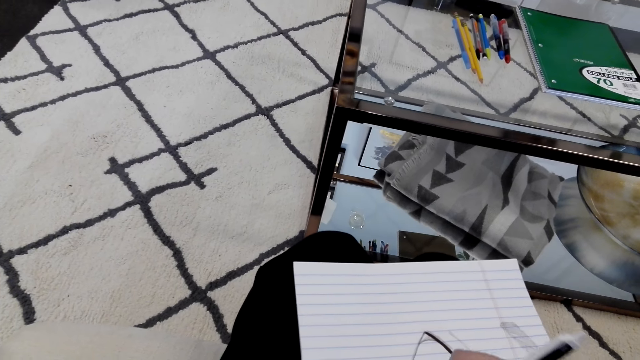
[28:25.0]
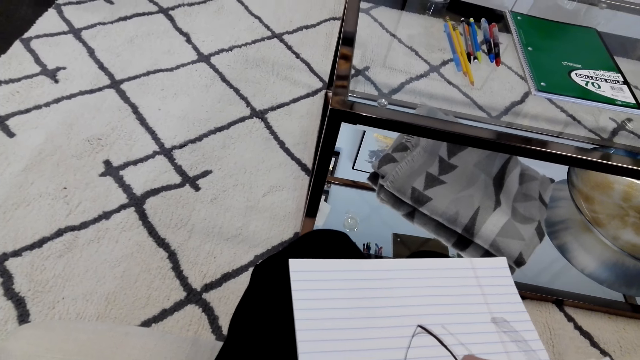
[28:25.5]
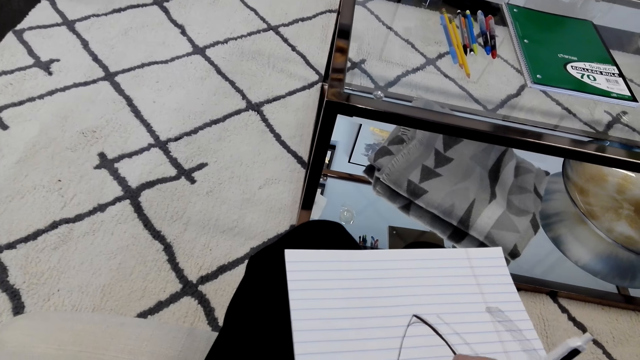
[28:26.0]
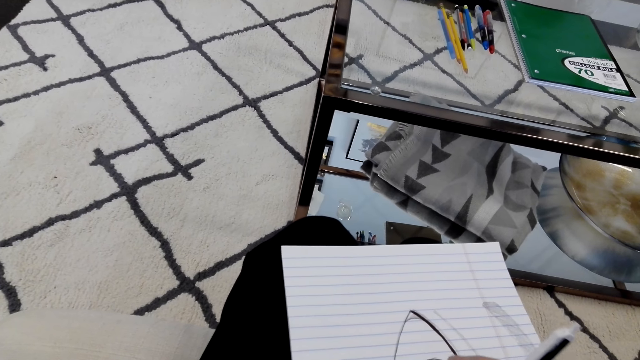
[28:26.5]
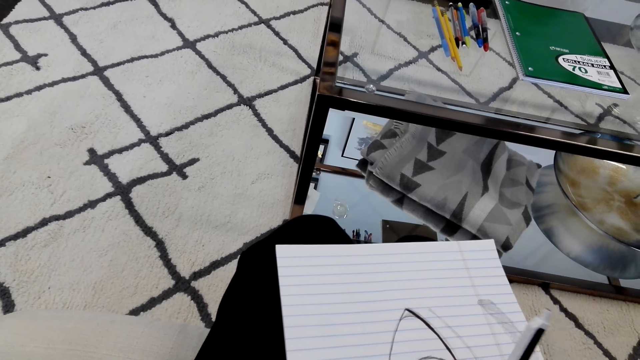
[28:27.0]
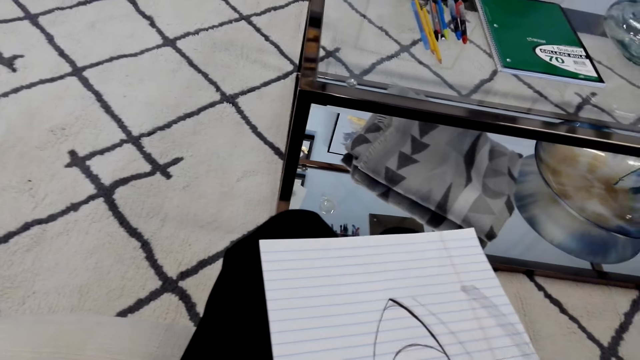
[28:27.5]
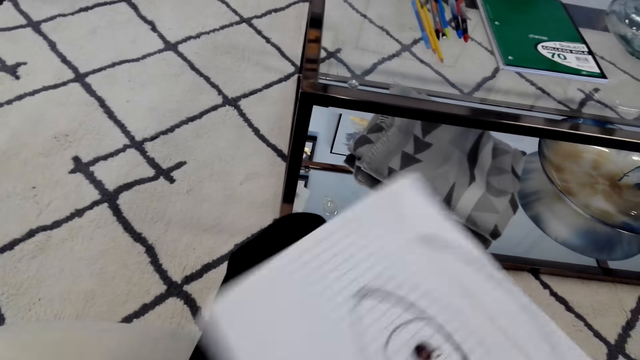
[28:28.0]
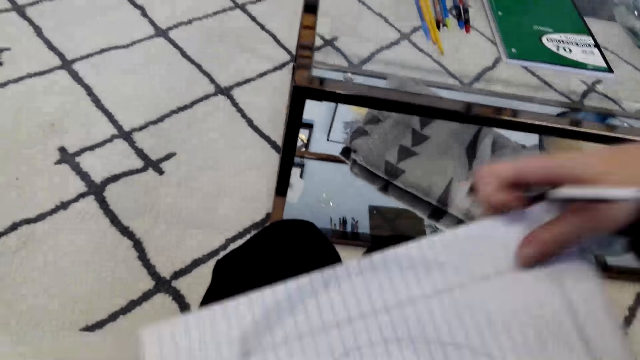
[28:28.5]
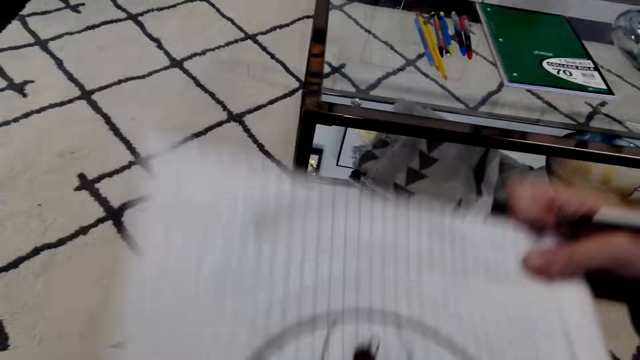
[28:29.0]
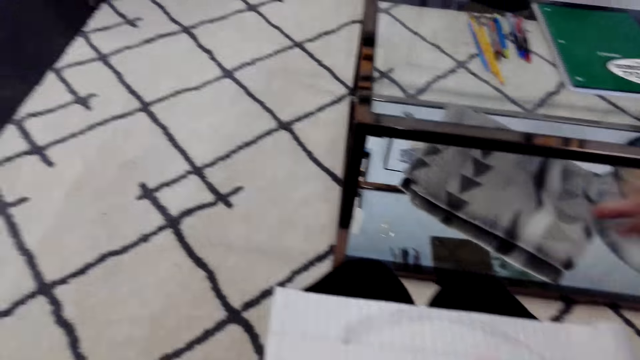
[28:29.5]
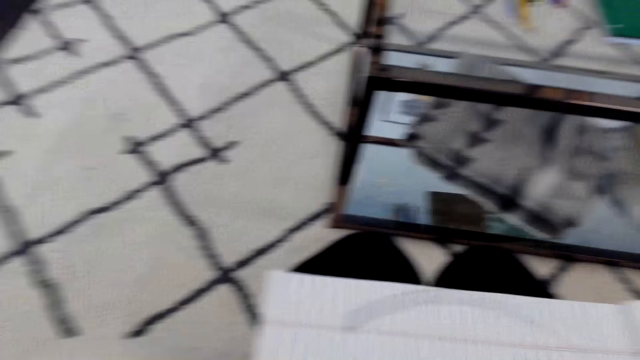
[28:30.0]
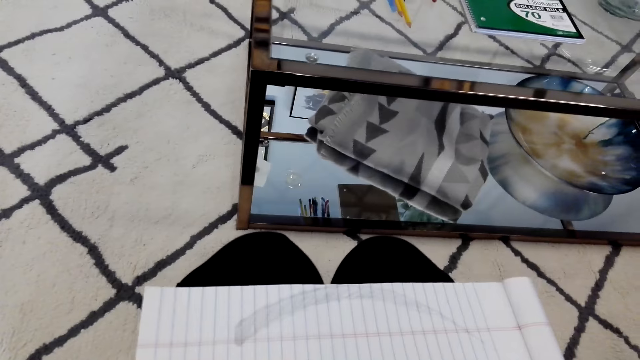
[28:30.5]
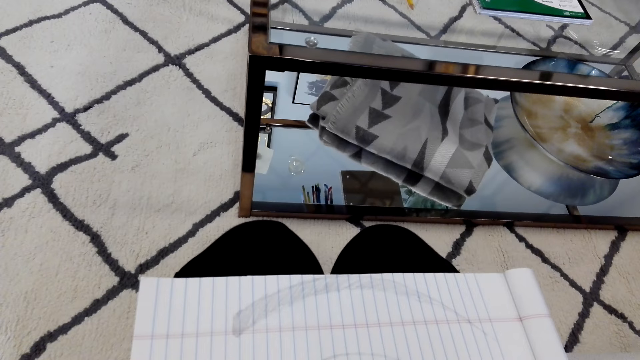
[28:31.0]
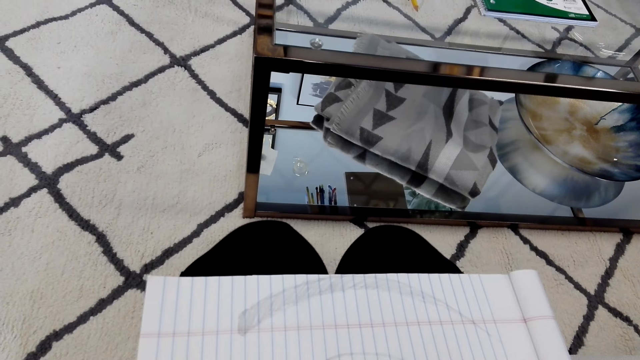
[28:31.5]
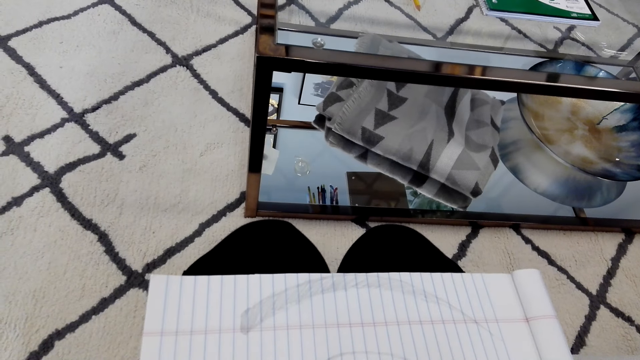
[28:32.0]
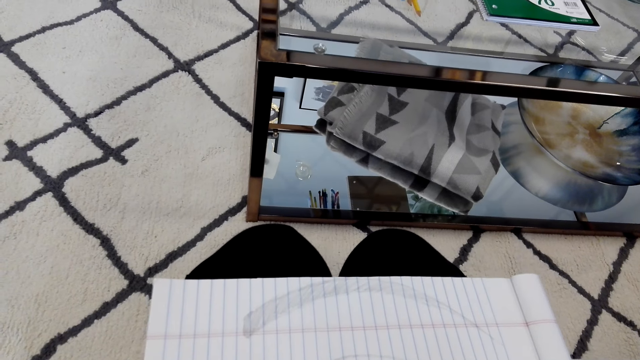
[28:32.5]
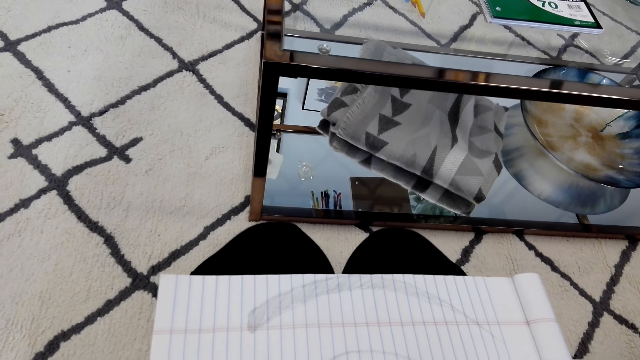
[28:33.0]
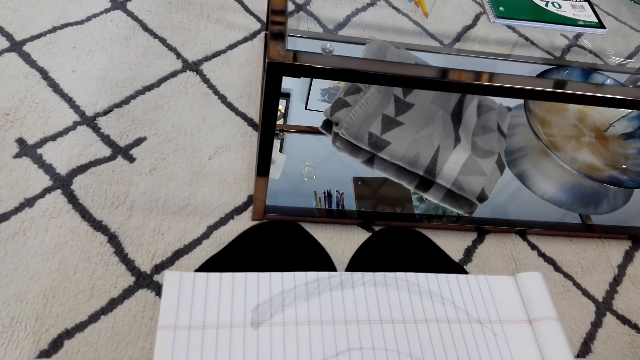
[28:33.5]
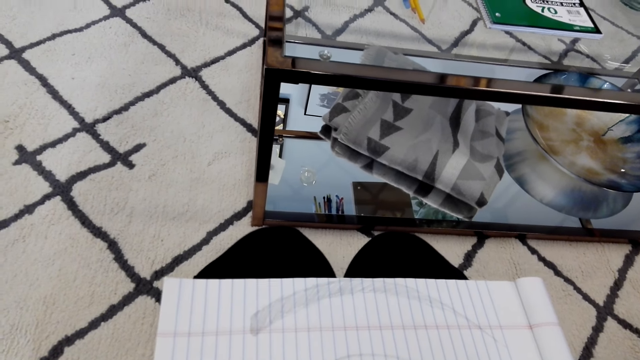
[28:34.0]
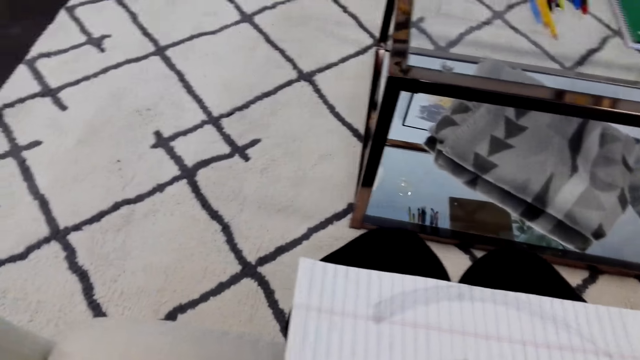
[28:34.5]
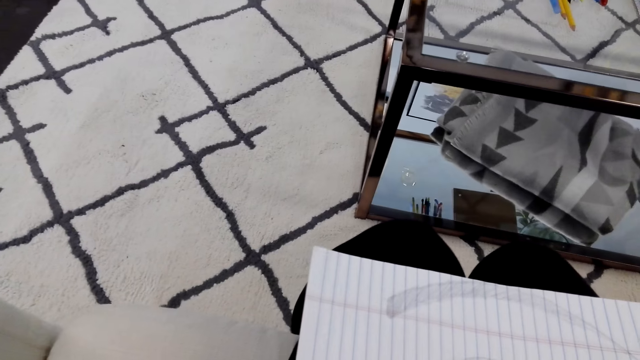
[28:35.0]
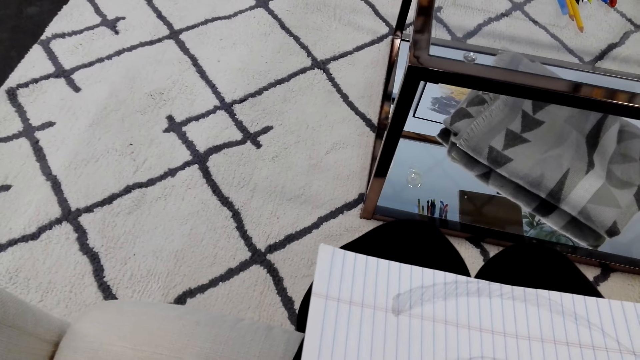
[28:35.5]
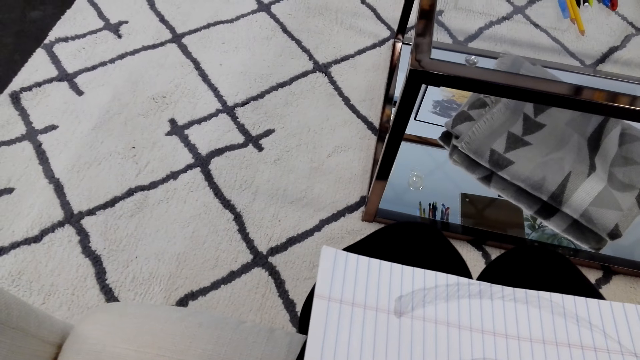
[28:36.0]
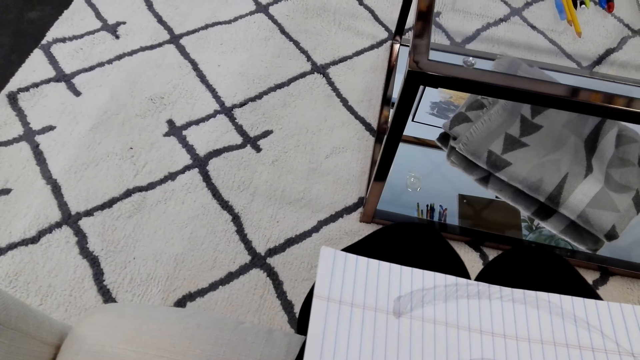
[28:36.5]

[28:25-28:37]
The camera wearer turns a book.

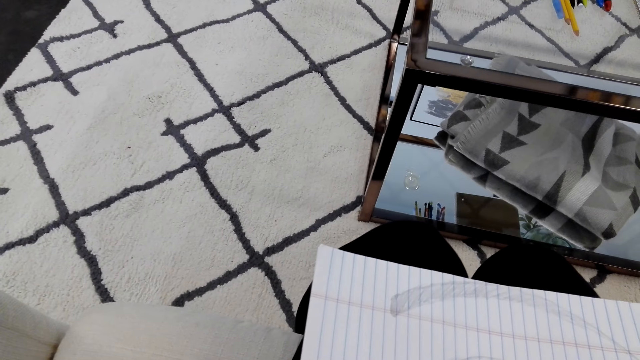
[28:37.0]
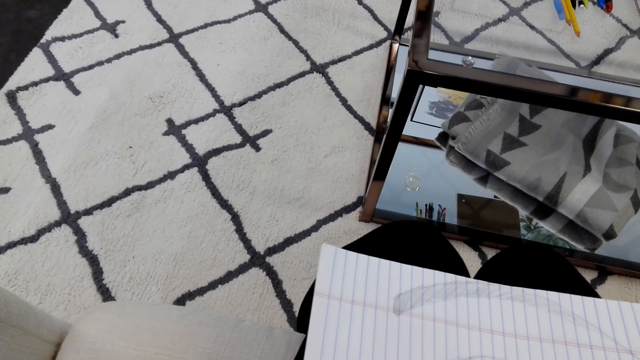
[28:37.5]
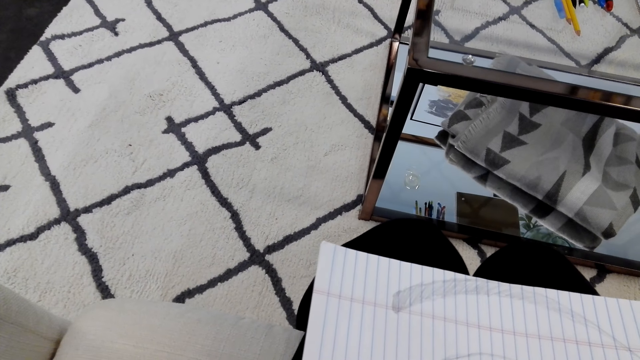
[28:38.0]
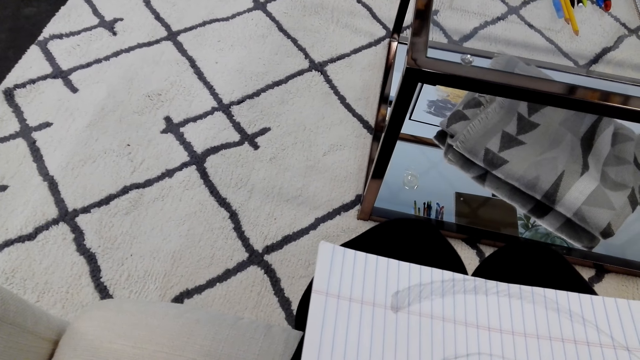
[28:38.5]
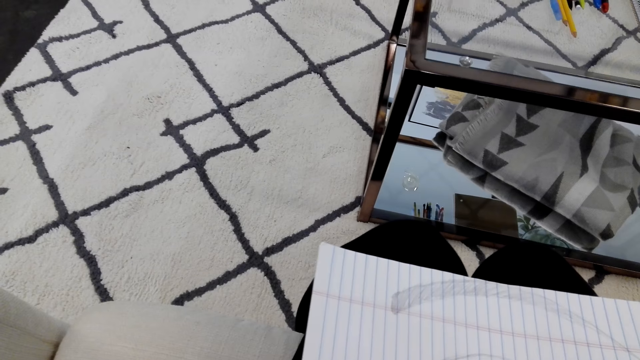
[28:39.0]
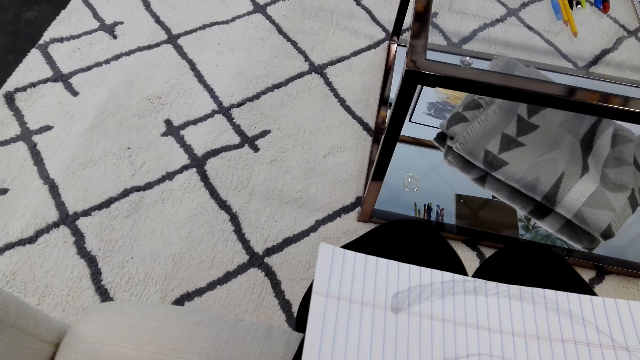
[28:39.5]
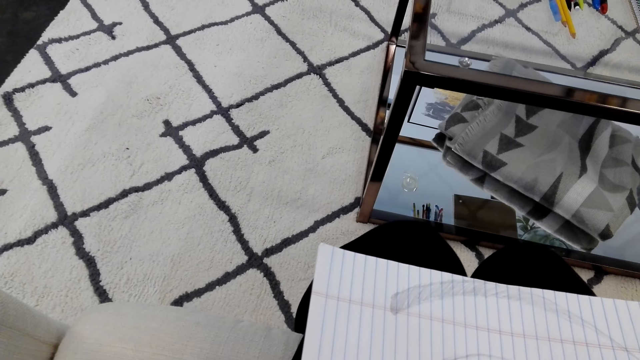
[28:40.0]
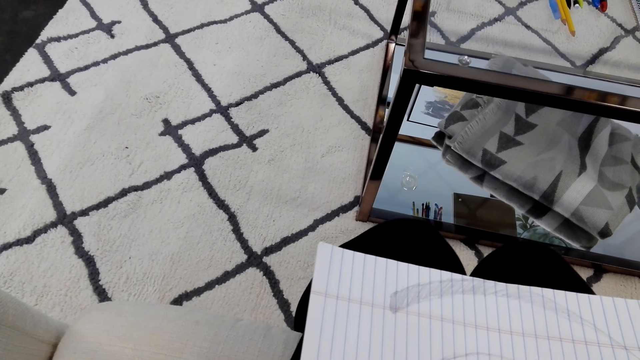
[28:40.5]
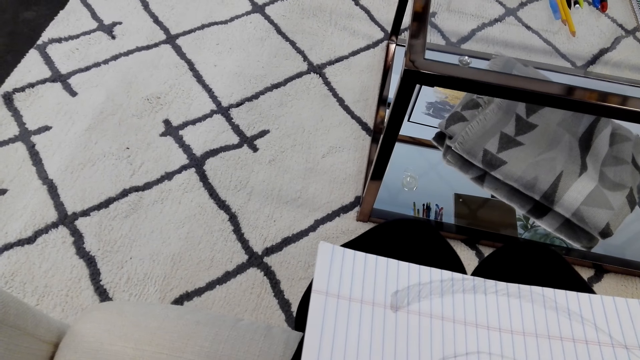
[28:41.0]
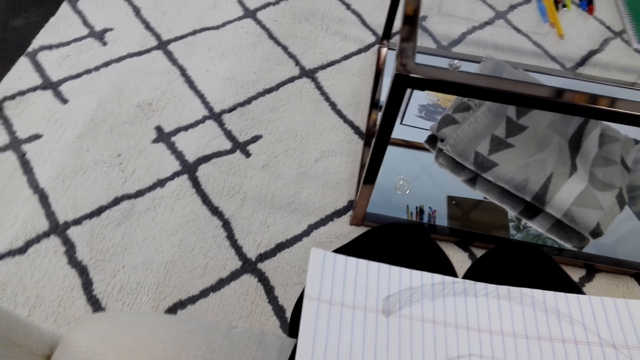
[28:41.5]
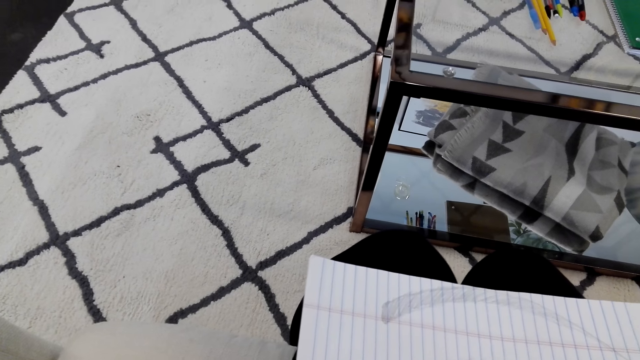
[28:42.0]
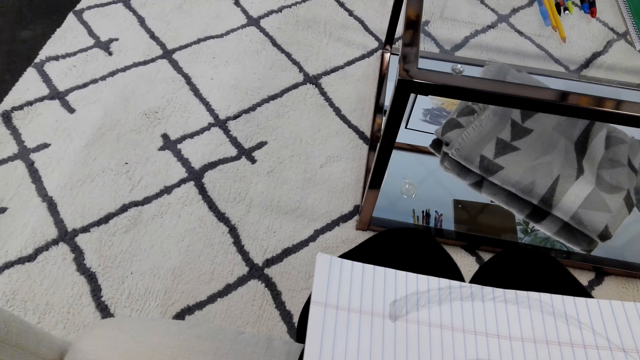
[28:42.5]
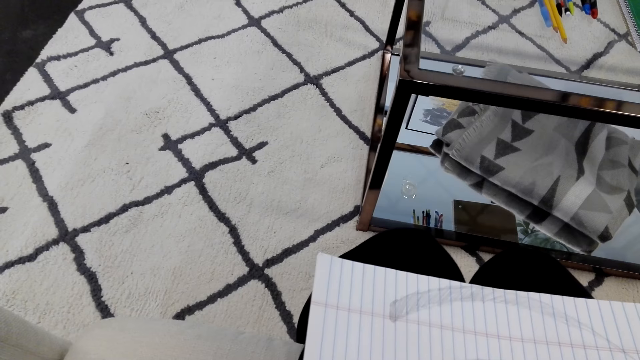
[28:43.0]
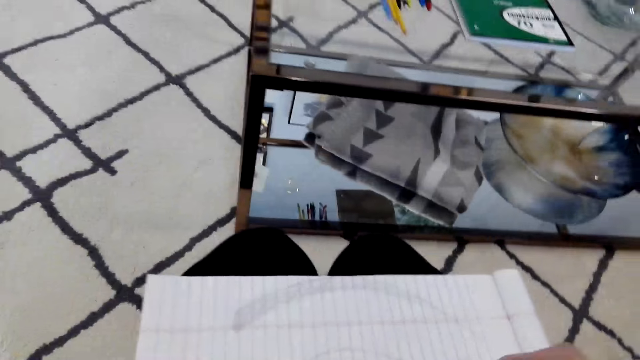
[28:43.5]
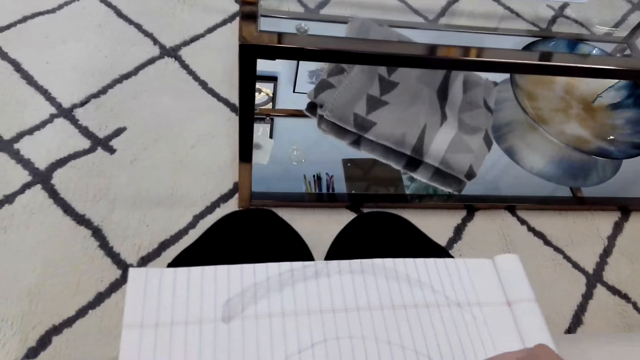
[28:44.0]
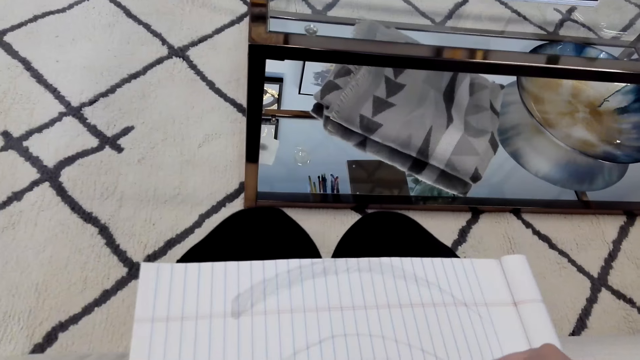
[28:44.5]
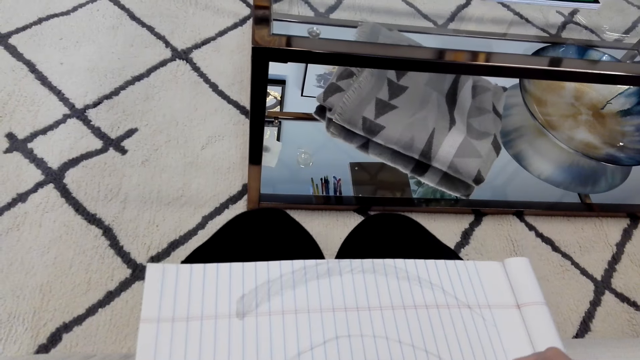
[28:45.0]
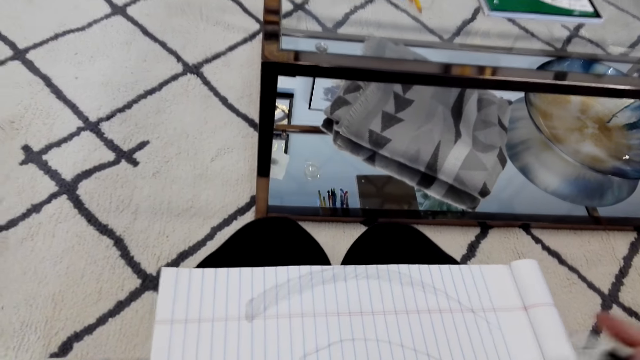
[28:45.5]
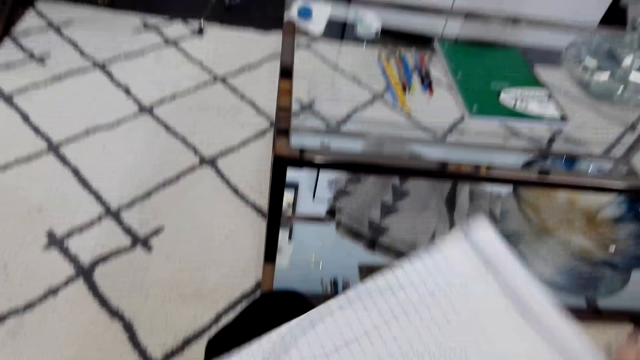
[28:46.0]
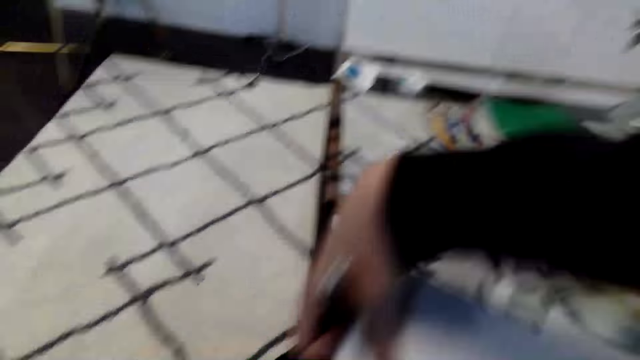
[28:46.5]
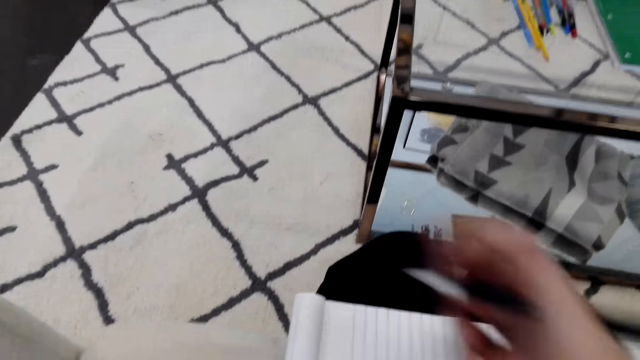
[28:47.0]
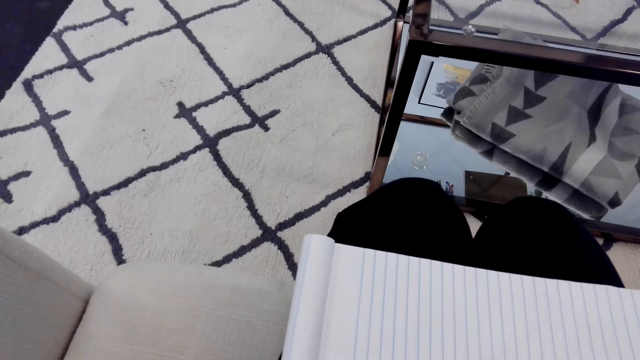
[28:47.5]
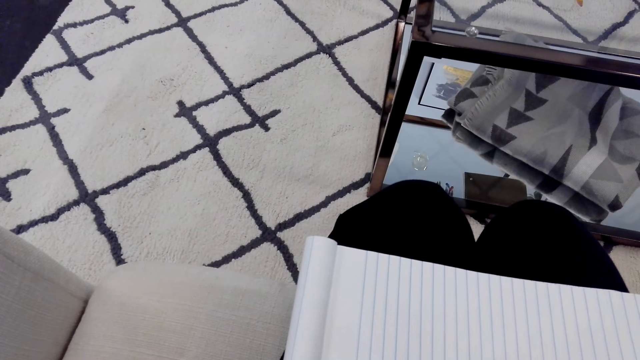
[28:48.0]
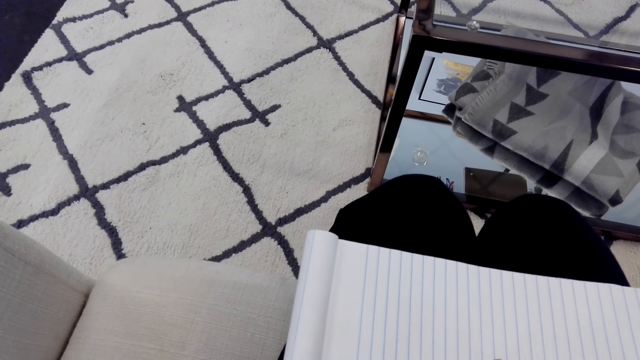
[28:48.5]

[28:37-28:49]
The camera wearer draws on a book. They turn the book.
